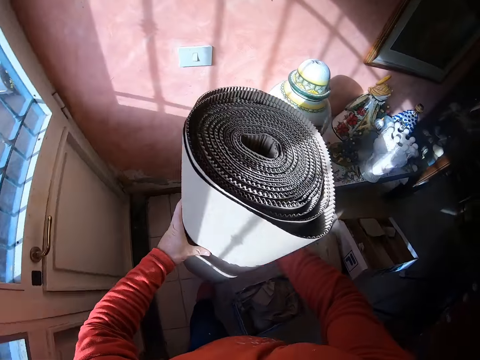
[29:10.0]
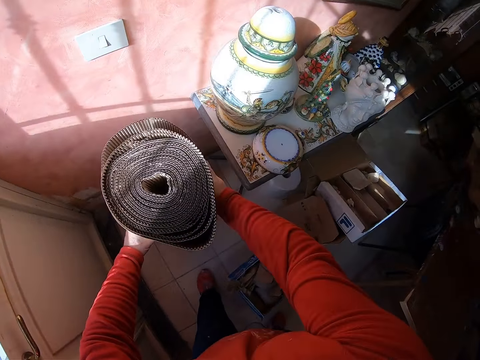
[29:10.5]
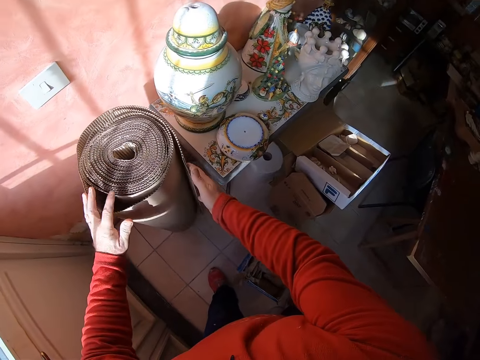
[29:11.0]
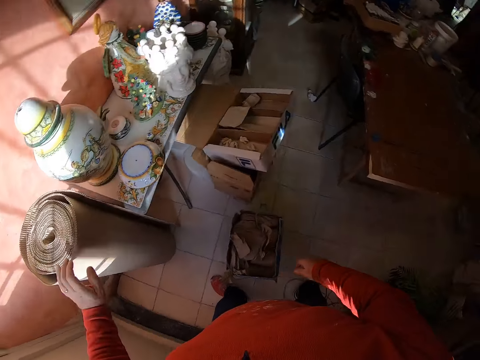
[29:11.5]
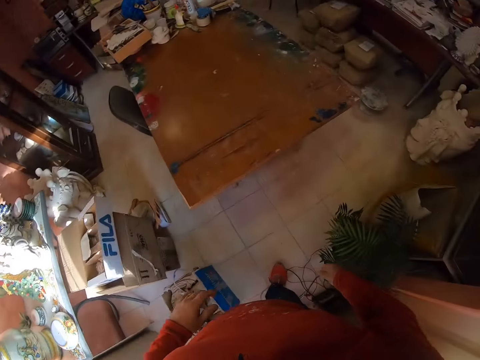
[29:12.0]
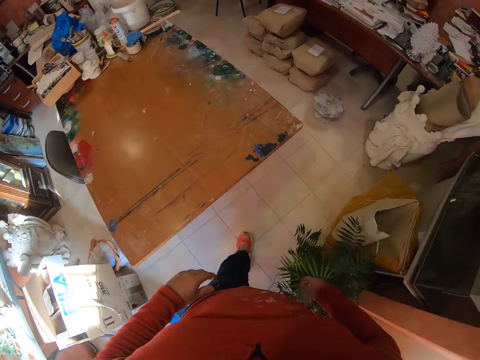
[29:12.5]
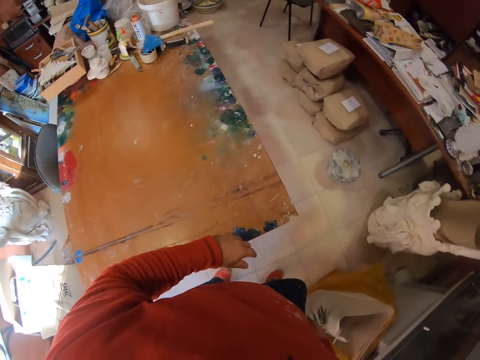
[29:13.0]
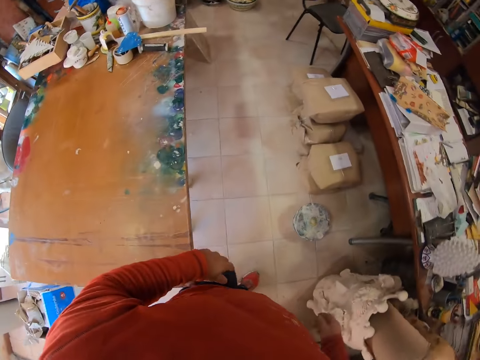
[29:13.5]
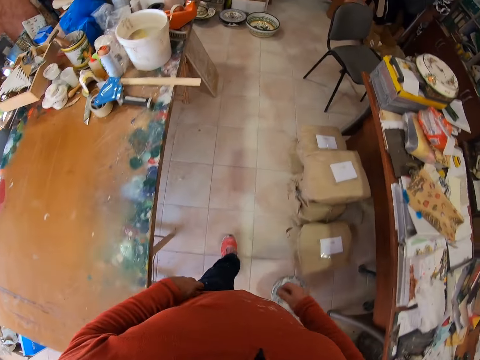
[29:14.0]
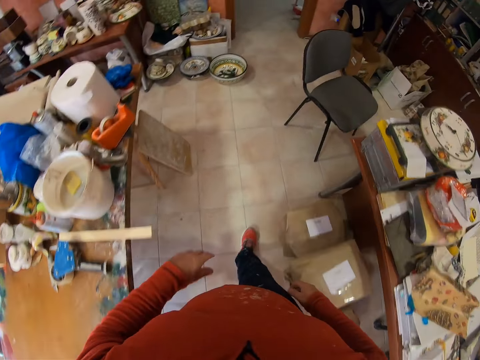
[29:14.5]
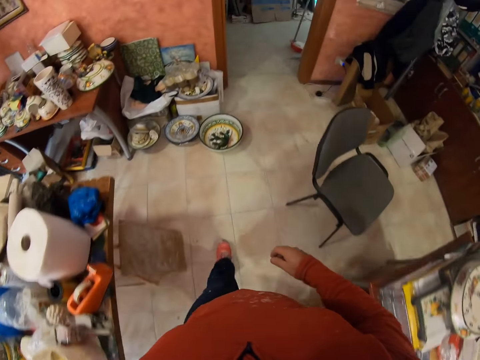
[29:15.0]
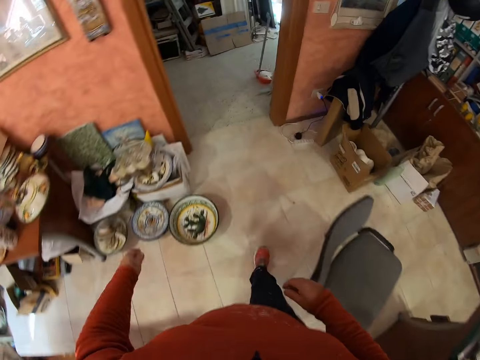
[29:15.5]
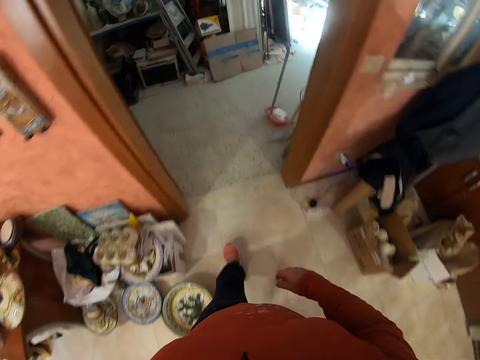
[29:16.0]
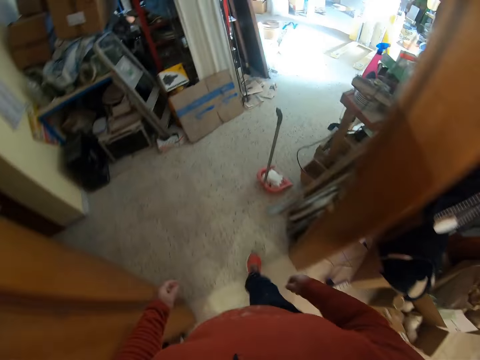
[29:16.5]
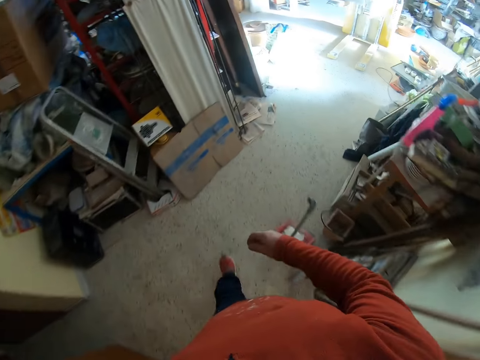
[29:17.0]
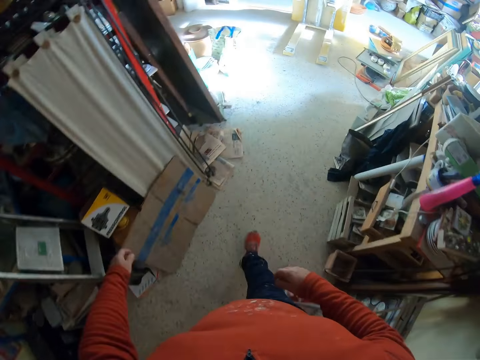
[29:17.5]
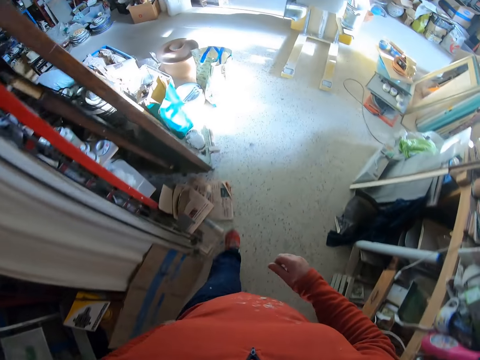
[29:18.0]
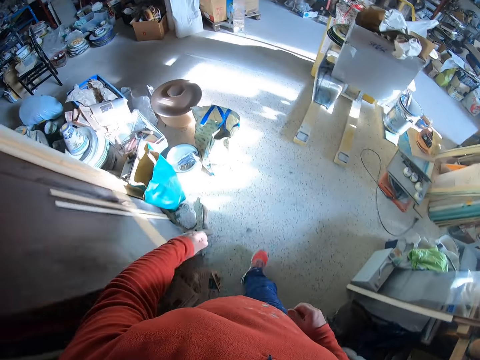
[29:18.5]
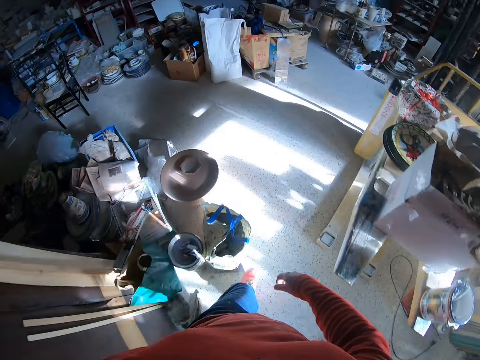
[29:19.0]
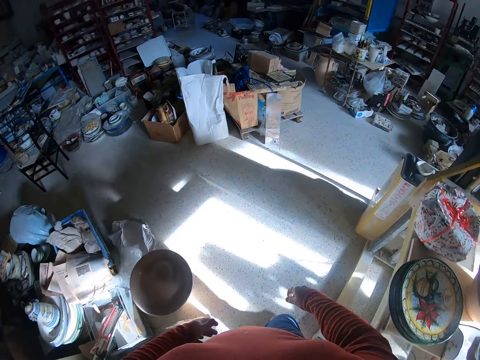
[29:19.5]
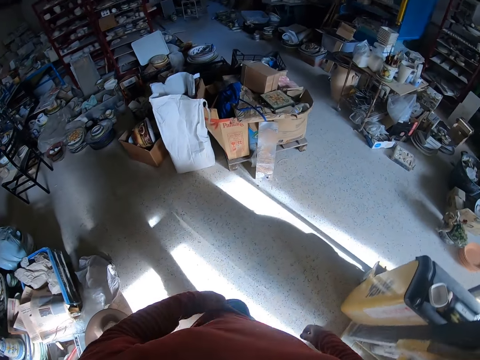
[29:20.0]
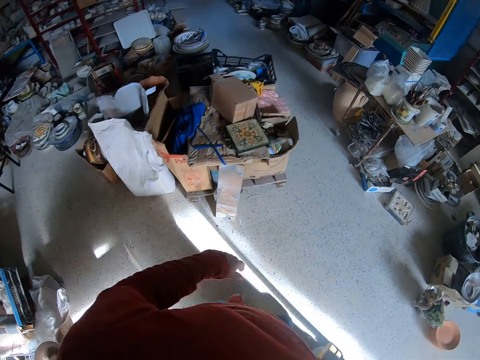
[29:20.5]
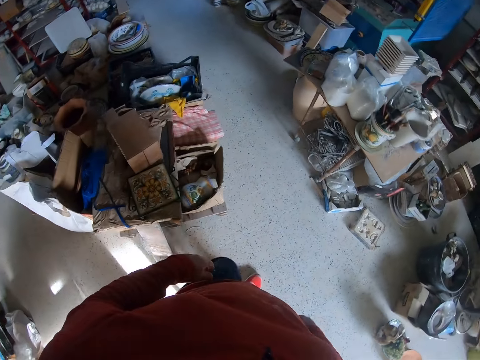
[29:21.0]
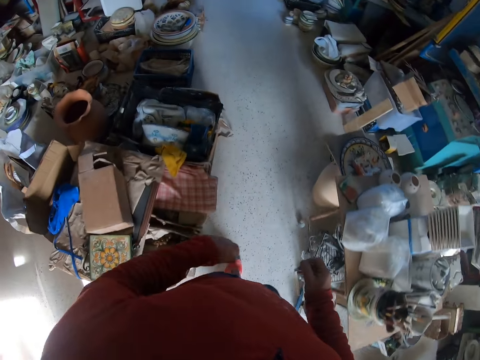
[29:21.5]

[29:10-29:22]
The camera wearer puts the khaki paper on the ground. They walk in the room.

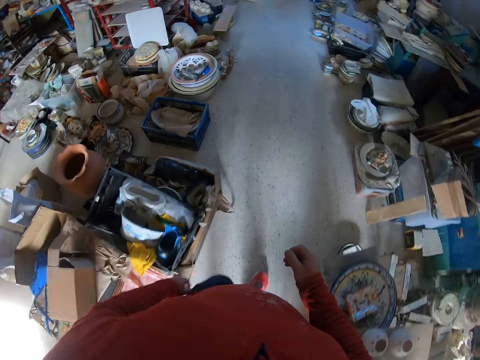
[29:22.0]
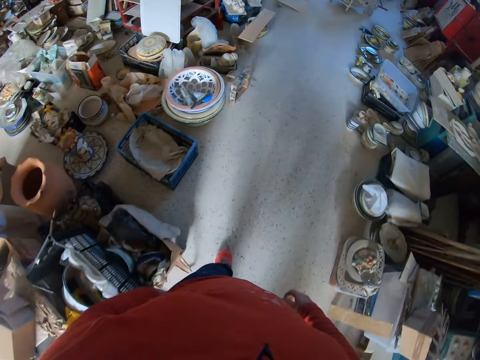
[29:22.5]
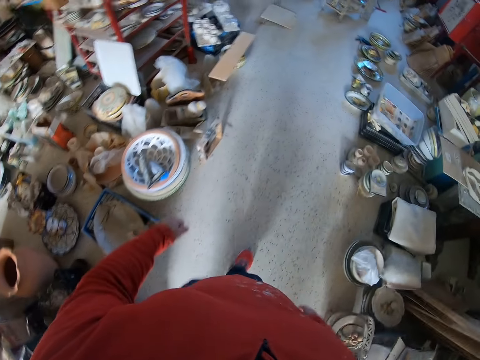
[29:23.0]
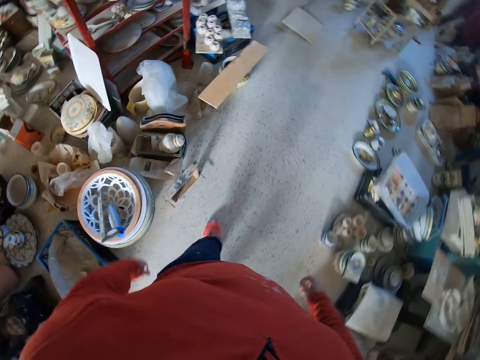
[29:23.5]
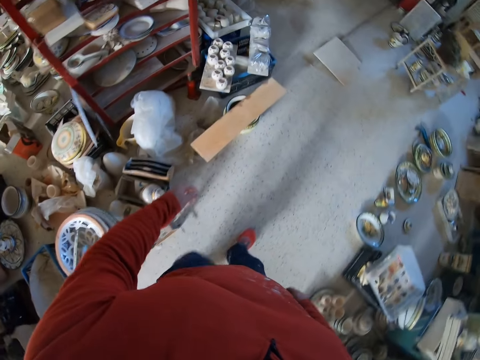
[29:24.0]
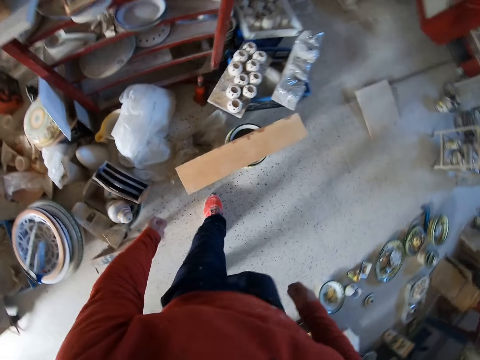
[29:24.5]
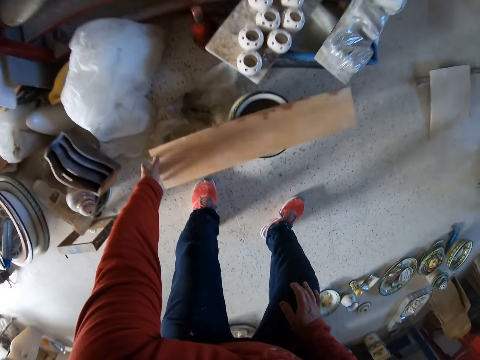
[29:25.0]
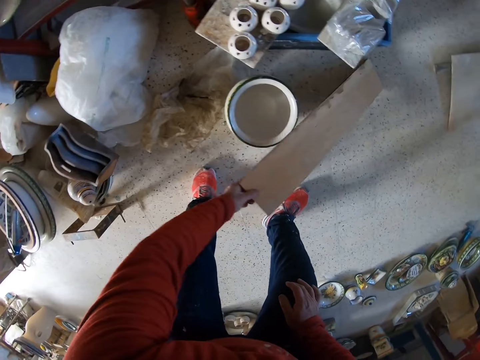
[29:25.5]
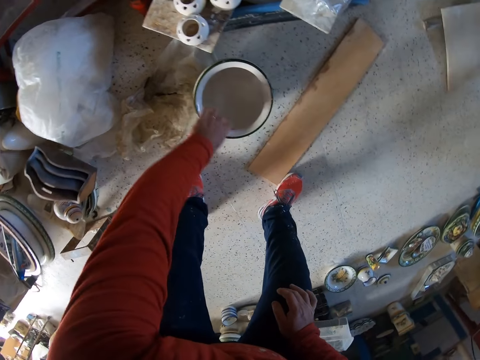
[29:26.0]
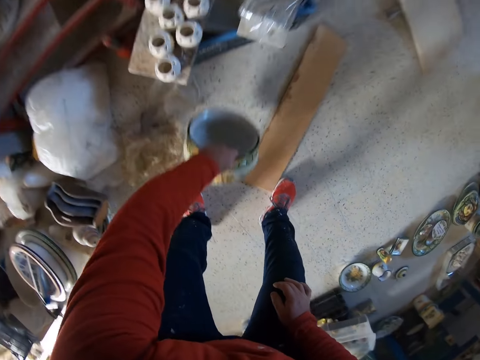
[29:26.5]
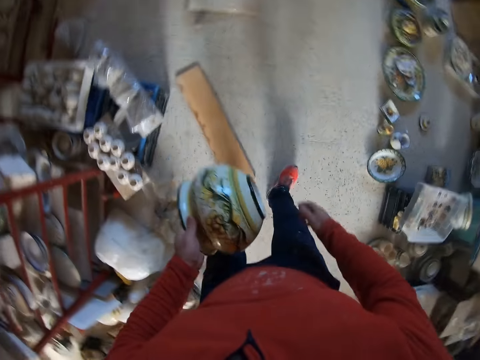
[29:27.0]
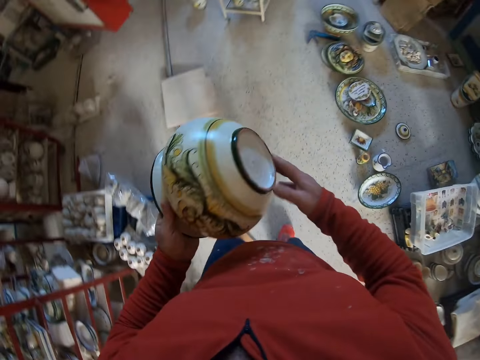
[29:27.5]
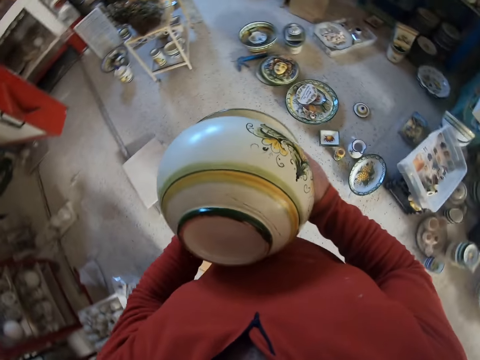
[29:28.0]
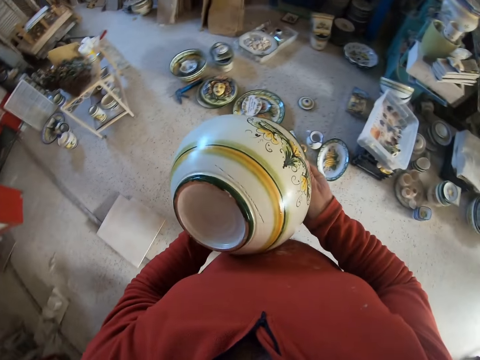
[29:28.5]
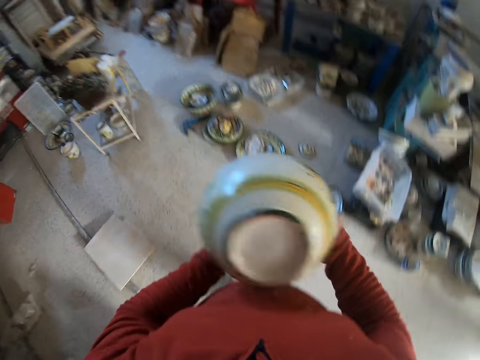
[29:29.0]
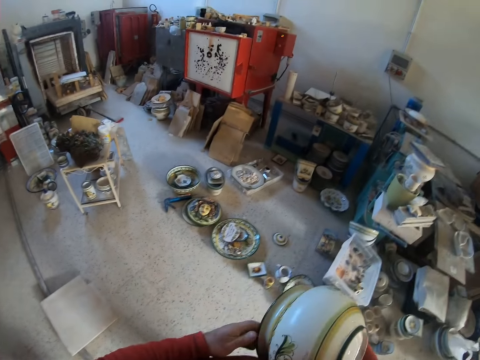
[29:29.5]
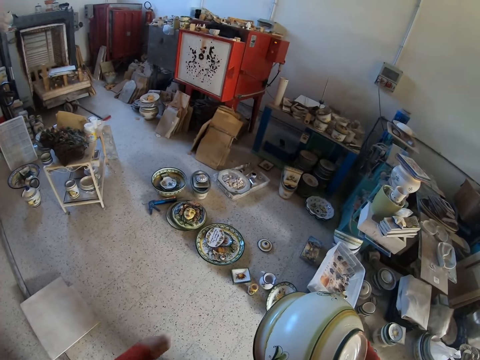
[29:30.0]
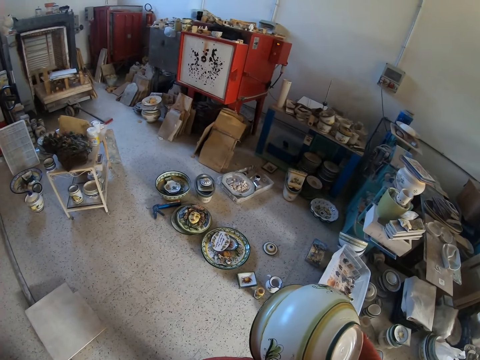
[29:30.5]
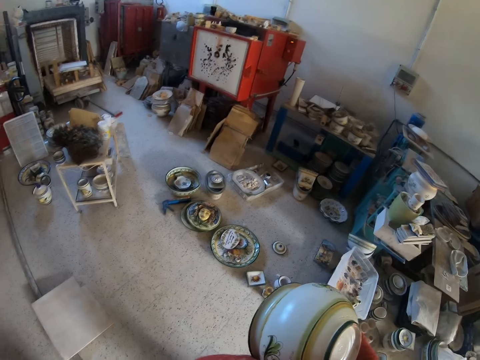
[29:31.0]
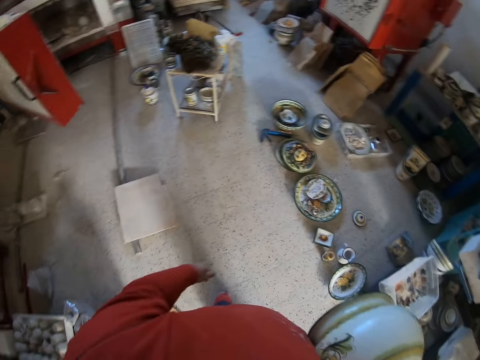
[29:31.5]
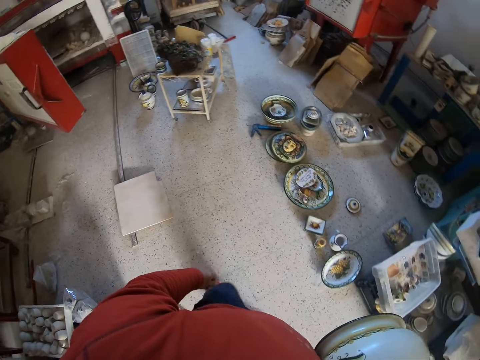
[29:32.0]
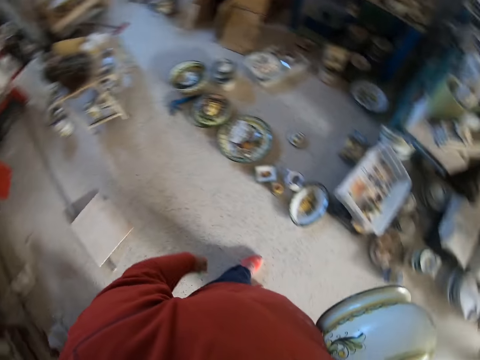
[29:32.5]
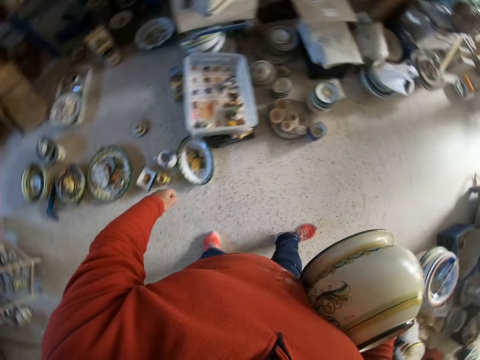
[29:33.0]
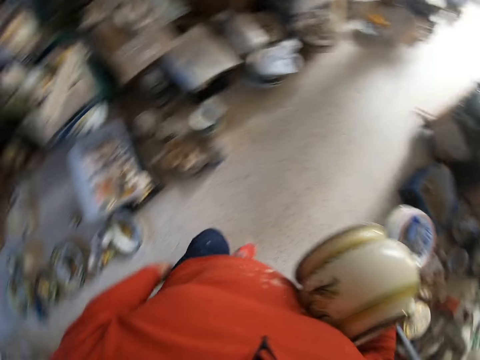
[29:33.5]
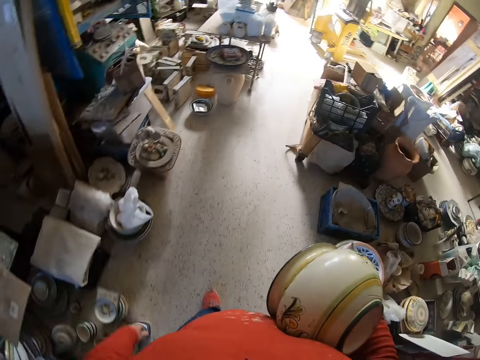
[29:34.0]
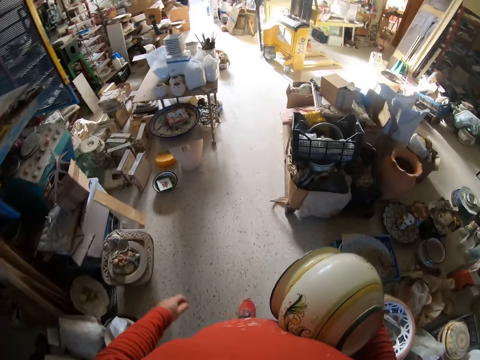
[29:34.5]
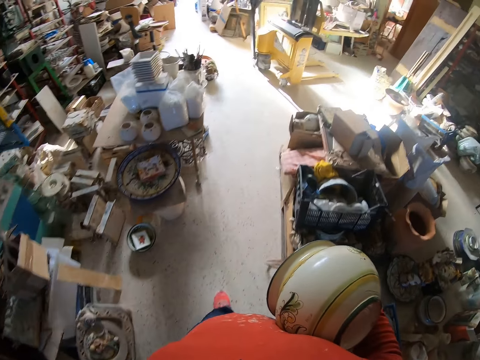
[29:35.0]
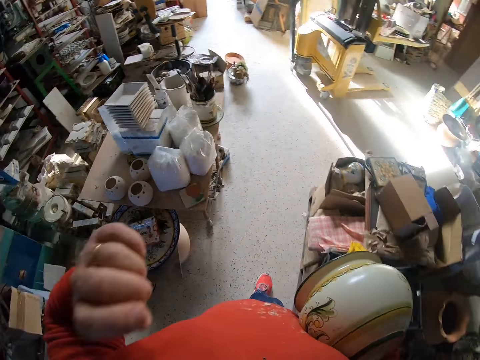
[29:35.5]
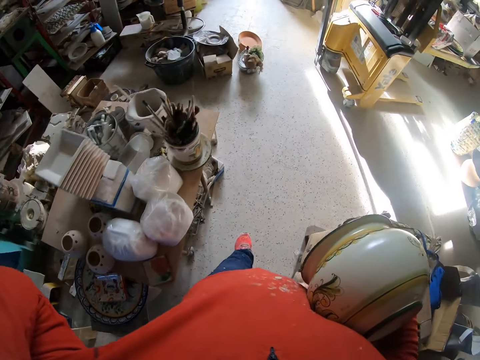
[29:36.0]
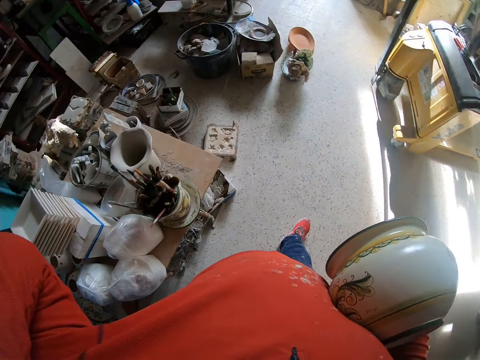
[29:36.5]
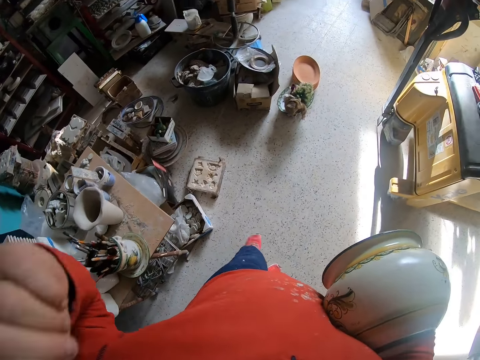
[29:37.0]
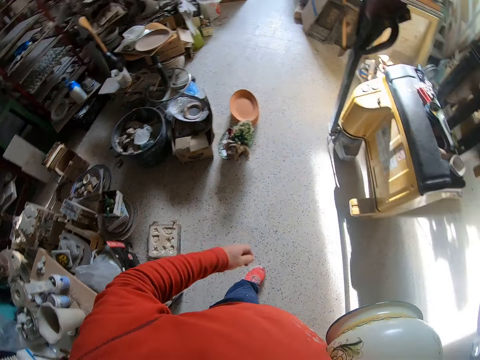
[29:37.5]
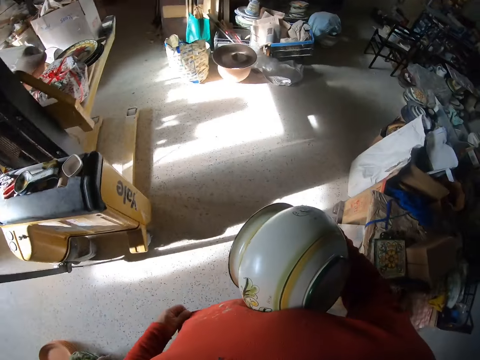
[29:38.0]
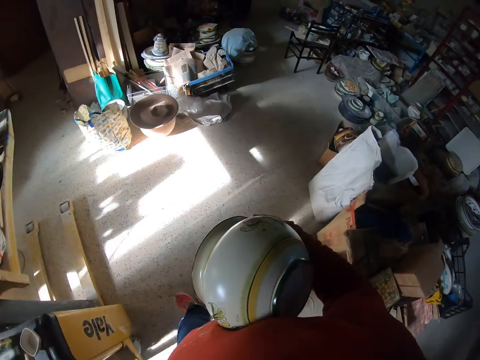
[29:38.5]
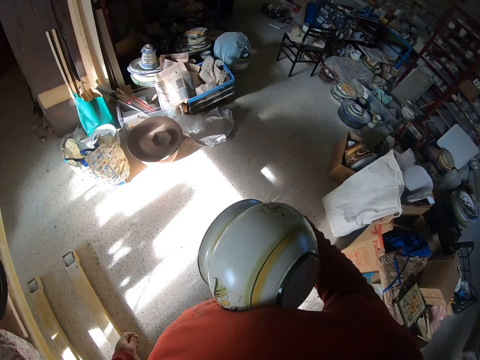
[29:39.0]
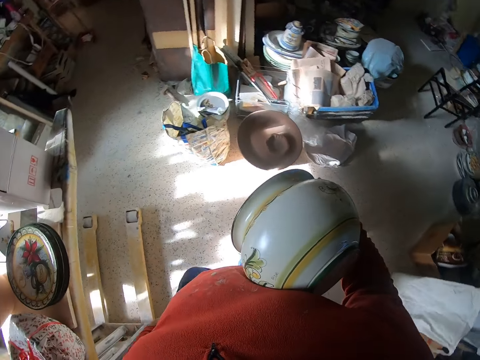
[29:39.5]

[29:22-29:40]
The camera wearer holds the knee. They move a paper. They uncover the vase. They drop wood to the ground. They lift the vase. They carry the vase. They flip the vase. They look around. They hold the vase with a single hand. They walk in the room. They lift an arm. They drop the arm. They walk in the room.
